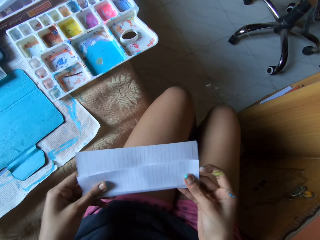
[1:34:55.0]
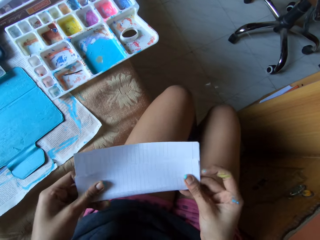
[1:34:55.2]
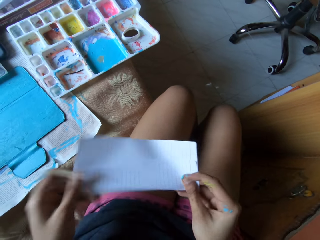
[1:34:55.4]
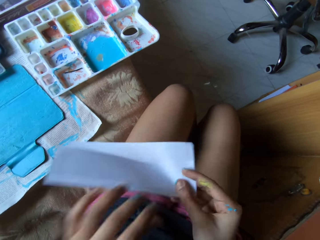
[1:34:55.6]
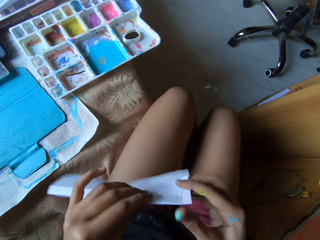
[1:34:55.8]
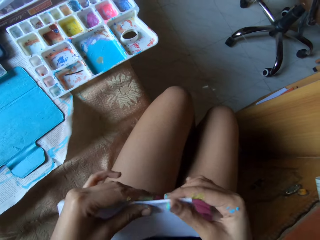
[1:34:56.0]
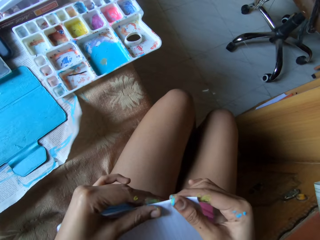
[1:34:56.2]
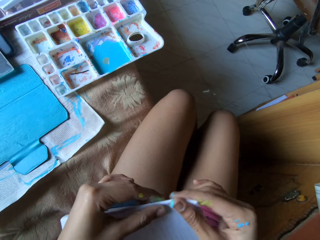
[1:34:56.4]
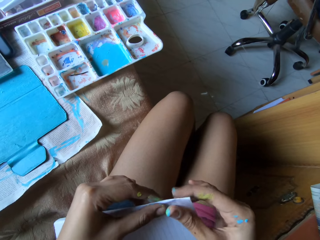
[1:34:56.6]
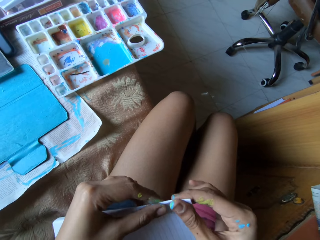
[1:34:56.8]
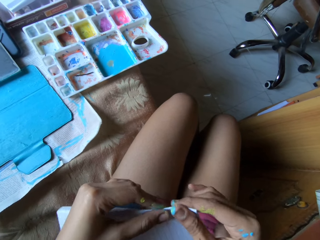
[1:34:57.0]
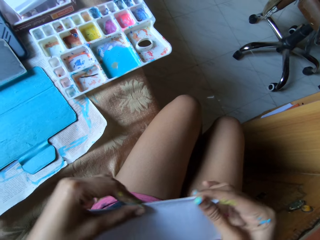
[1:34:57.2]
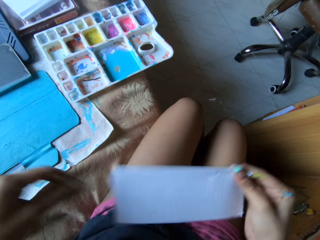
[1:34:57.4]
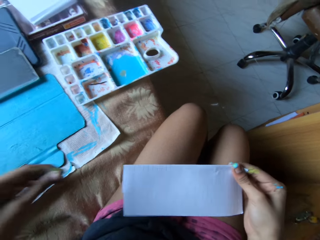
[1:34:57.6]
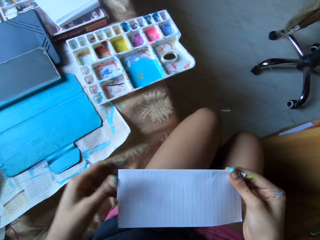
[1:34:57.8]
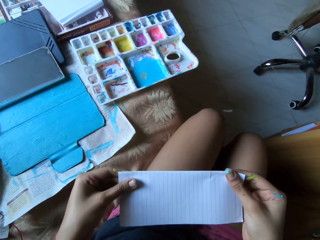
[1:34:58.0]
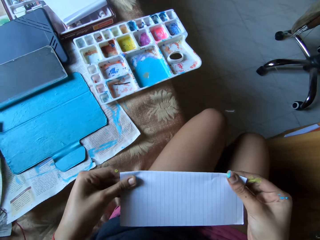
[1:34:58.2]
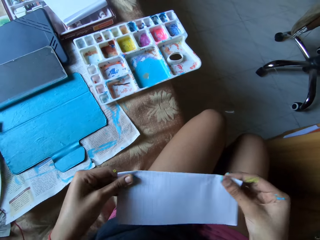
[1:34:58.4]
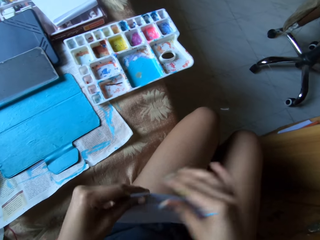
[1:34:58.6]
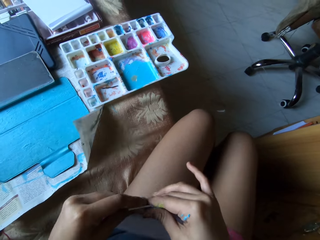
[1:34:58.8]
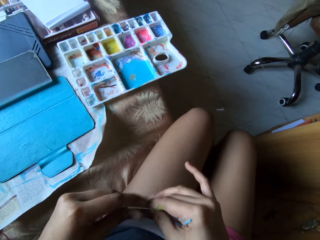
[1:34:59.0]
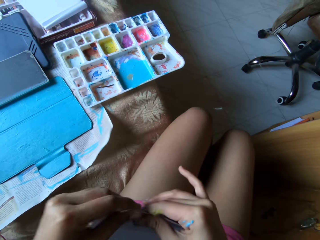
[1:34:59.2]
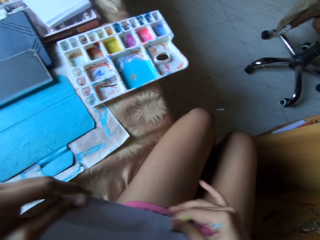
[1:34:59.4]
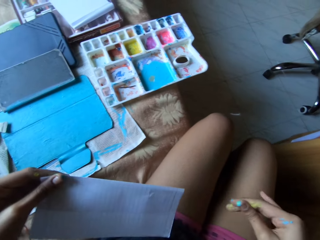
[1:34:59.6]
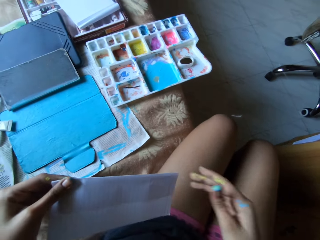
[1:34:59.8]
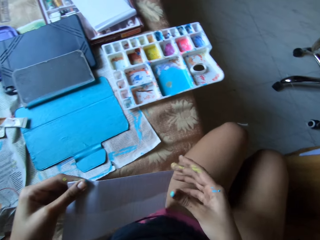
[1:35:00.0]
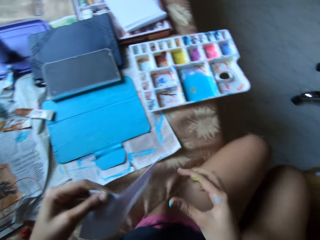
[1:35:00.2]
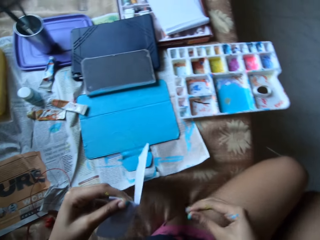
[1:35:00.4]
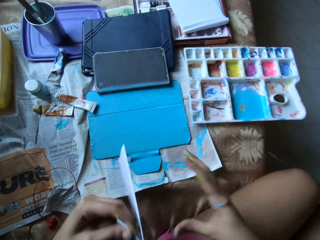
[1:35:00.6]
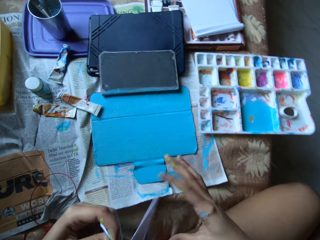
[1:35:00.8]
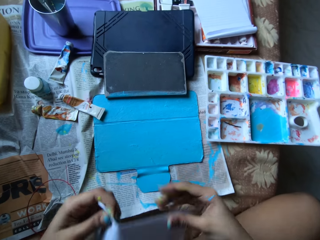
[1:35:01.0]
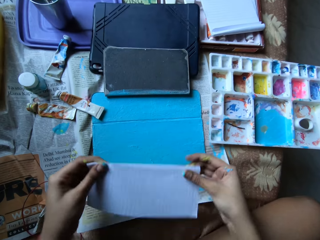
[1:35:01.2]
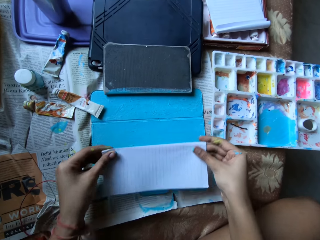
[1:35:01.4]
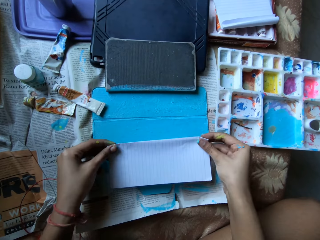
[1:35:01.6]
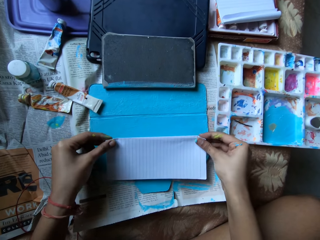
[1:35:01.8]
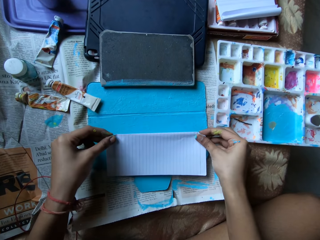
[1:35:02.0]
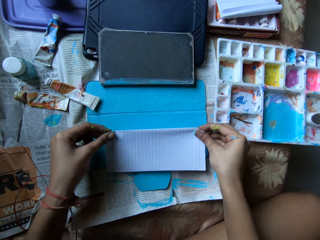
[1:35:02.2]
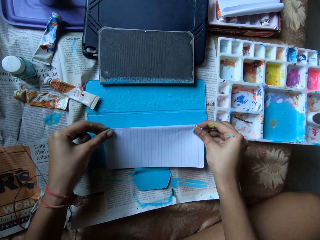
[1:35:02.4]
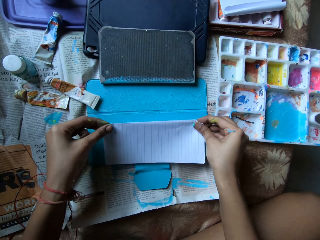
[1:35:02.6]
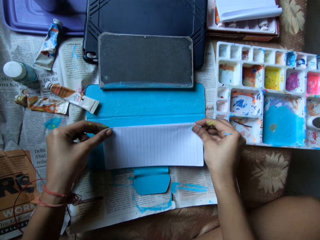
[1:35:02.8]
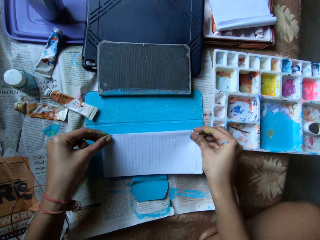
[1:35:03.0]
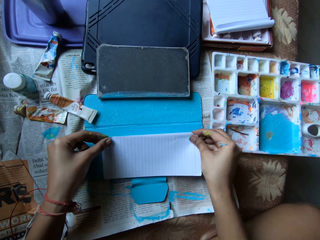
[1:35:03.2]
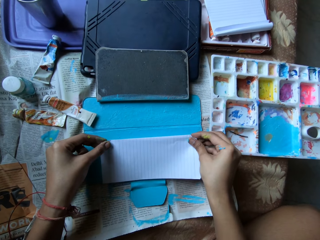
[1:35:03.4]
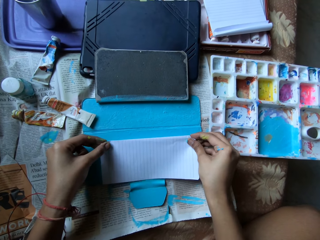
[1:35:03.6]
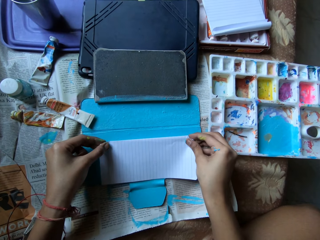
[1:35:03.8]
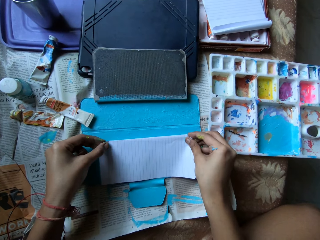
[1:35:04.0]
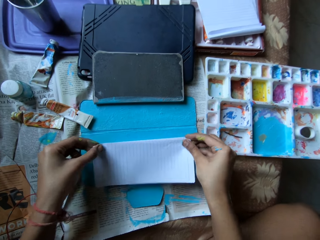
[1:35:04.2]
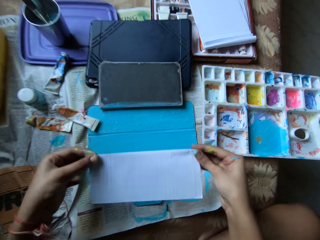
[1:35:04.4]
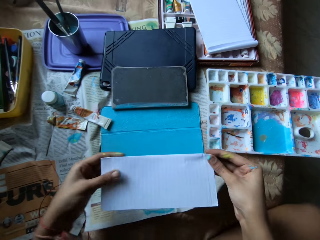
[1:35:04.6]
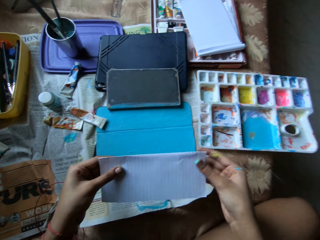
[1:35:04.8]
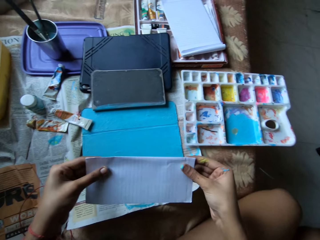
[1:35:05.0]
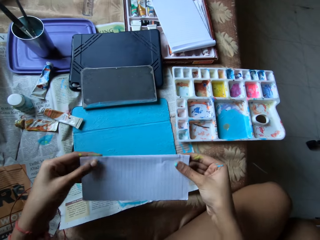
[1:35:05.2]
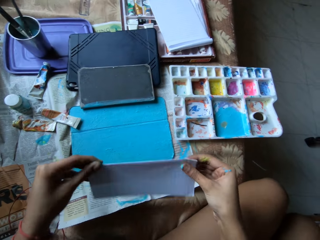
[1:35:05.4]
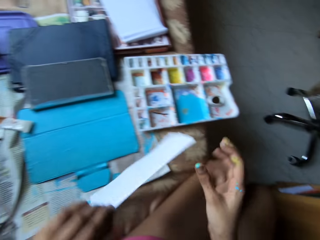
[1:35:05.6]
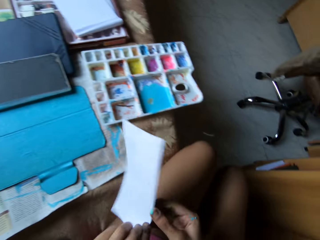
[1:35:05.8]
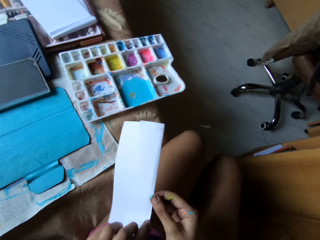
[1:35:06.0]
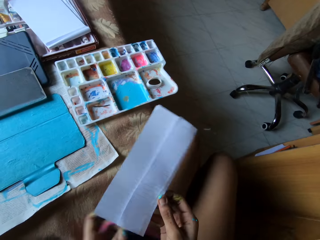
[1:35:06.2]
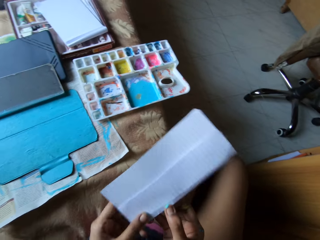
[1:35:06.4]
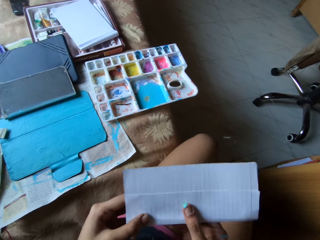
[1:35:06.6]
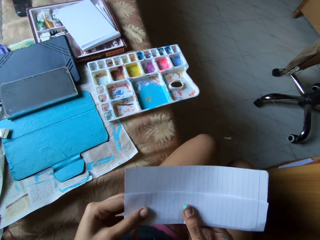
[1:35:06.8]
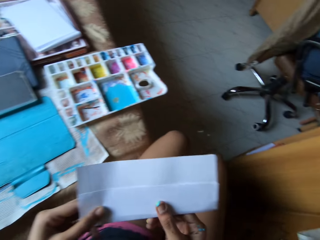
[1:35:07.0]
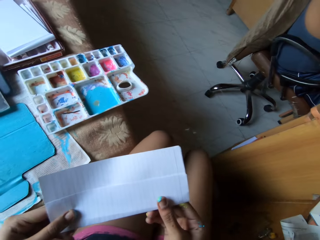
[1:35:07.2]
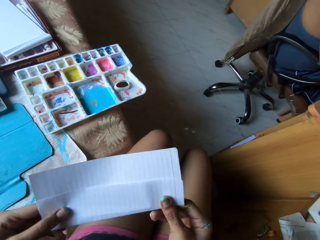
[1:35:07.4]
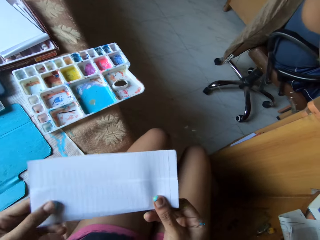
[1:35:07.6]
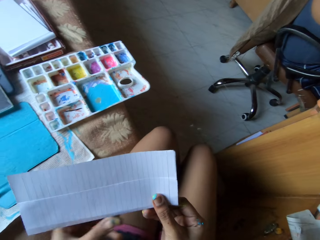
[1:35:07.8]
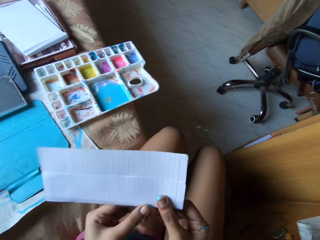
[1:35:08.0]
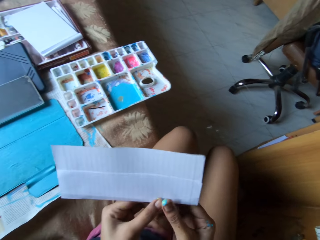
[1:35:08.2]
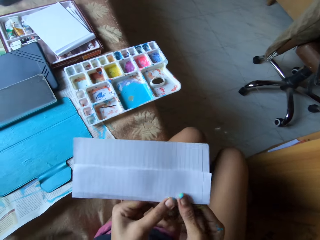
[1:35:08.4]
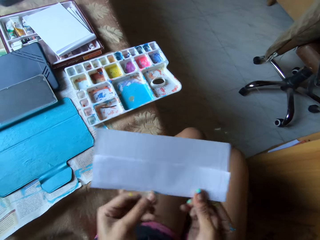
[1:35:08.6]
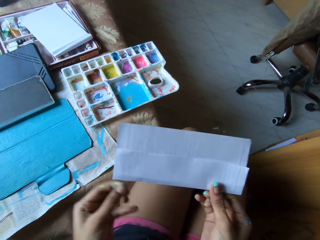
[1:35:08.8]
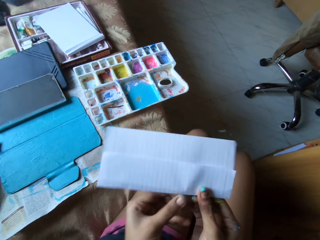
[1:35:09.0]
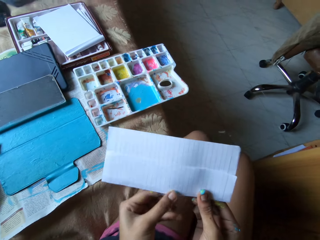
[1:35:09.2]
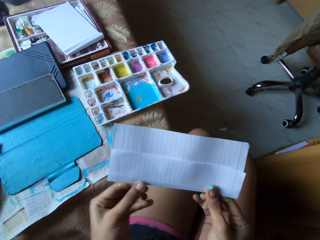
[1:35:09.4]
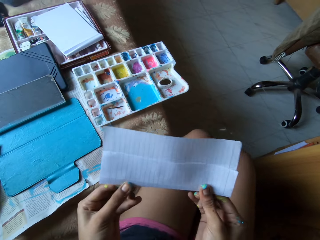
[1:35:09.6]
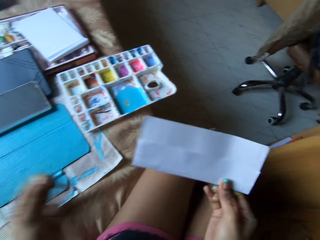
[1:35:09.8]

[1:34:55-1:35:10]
The camera wearer makes a crease on the sheet of paper with both hands. She places the sheet of paper on the tablet case with both hands. She measures the tablet with the paper. She lifts the sheet of paper from the tablet case with both hands. She flips the sheet of paper with both hands. She smoothens the crease on the sheet of paper with both hands. She folds the paper.

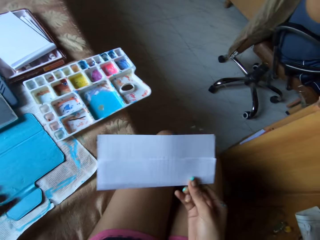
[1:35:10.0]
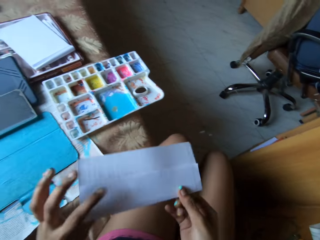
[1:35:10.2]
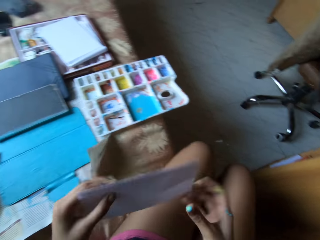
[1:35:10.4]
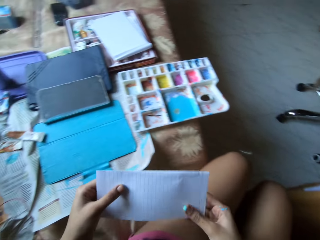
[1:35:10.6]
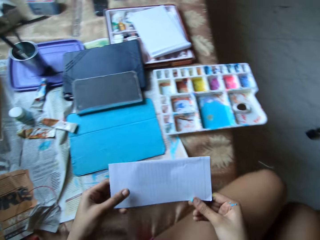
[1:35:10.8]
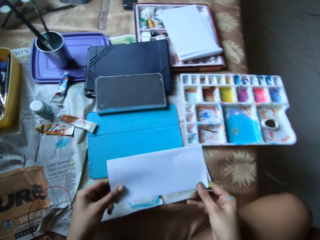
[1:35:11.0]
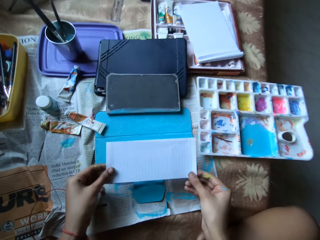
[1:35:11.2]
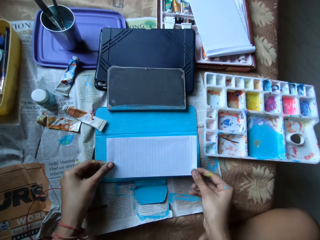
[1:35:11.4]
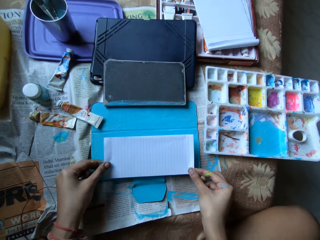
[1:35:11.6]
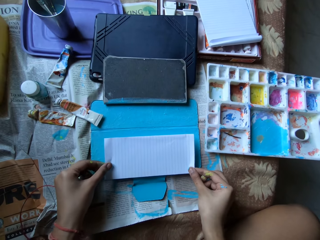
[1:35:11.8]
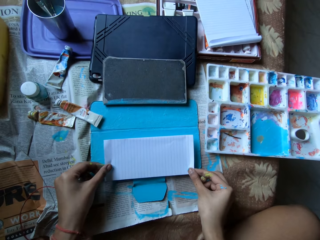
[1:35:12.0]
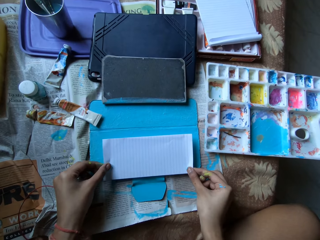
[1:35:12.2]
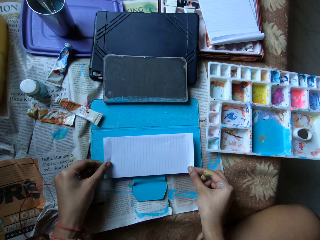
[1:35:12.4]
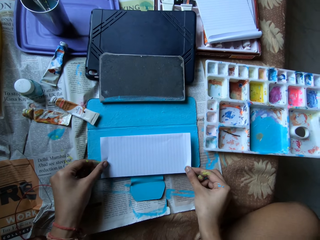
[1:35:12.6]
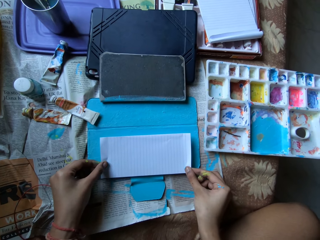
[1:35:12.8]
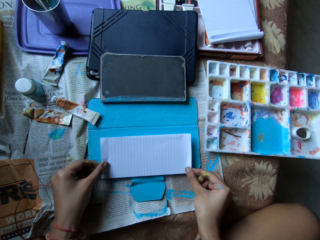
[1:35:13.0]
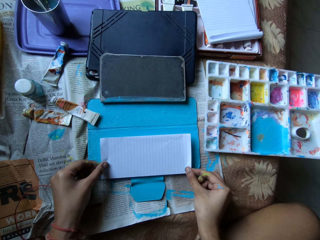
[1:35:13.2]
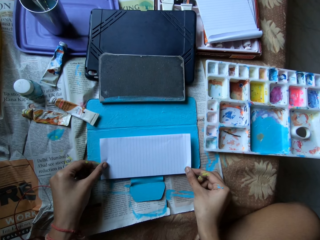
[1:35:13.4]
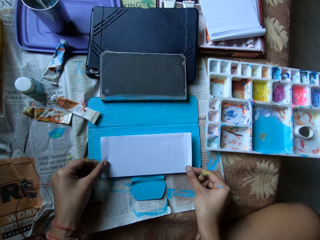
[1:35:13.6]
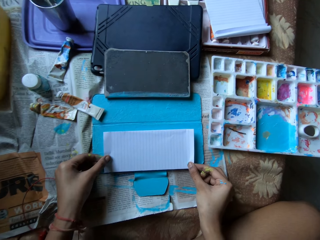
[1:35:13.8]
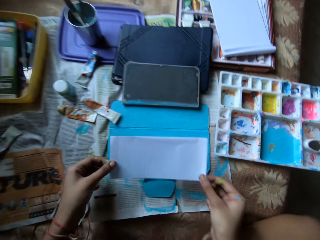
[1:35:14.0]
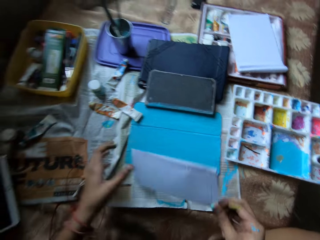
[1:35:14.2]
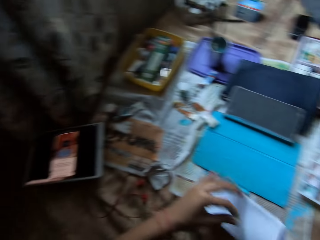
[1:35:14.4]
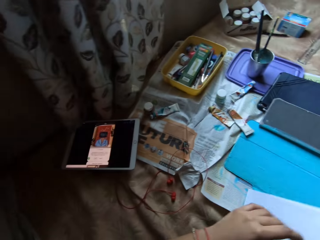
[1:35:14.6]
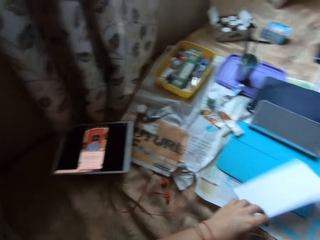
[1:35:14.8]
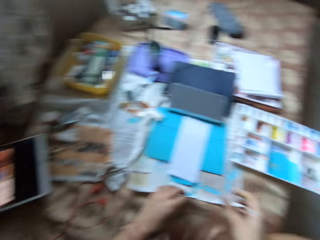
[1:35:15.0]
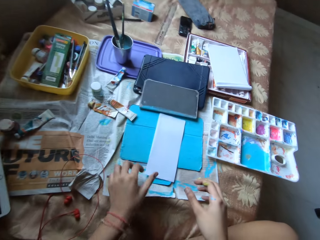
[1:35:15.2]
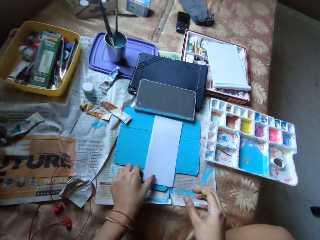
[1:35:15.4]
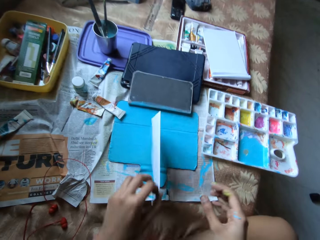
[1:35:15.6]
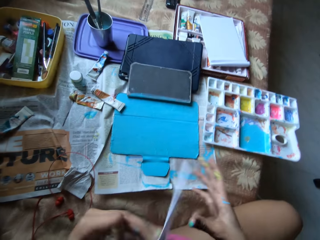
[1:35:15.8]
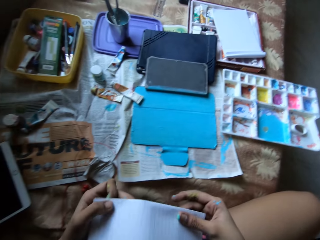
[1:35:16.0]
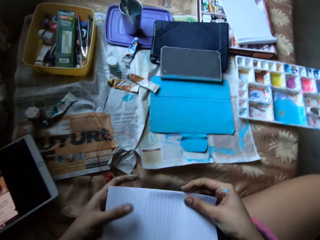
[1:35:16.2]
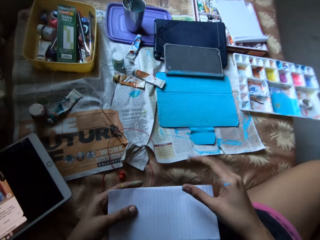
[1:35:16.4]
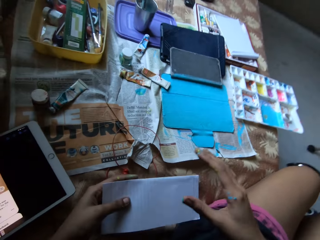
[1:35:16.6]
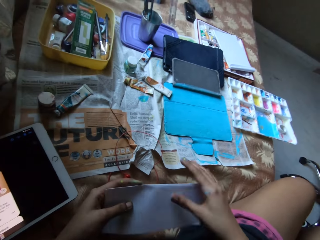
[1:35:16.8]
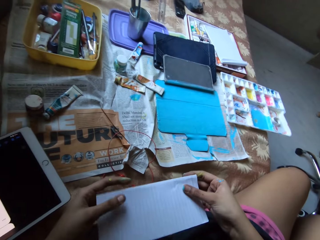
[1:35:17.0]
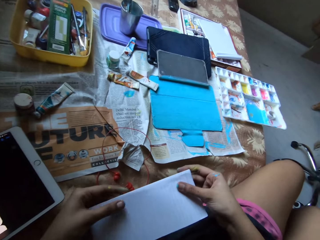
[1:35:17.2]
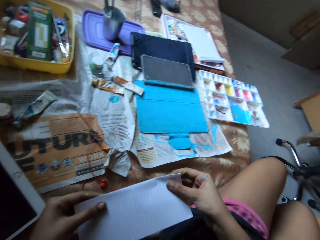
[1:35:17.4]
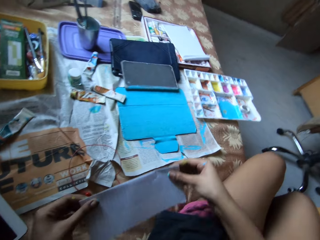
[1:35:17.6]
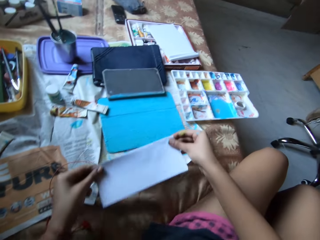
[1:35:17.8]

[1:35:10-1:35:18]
The camera wearer flips the sheet of paper with both hands. She places the sheet of paper on the tablet case with both hands. She measures the tablet with the paper. She lifts the sheet of paper from the tablet case with both hands. She picks up the sheet of paper from the tablet case with her left hand. She holds the sheet of paper with both hands.
